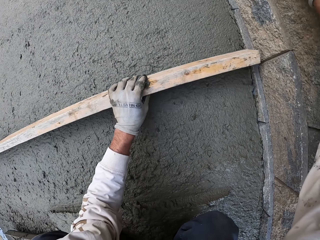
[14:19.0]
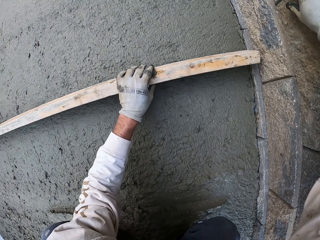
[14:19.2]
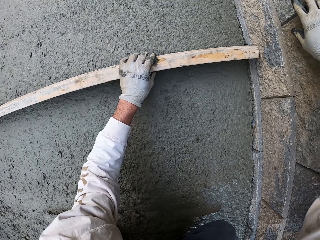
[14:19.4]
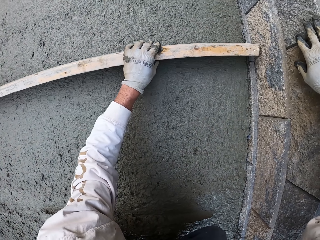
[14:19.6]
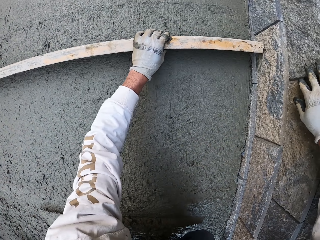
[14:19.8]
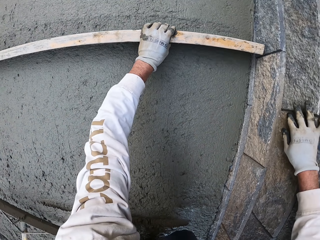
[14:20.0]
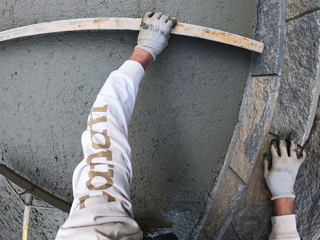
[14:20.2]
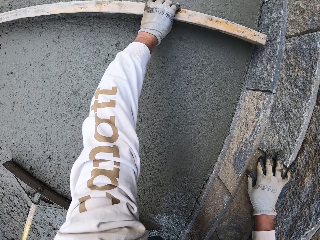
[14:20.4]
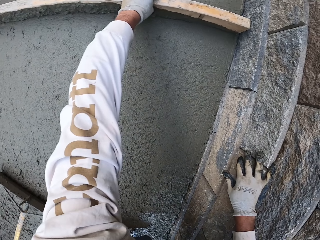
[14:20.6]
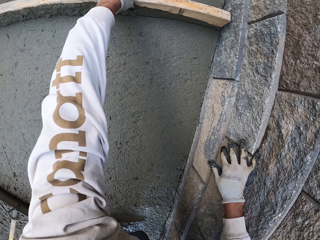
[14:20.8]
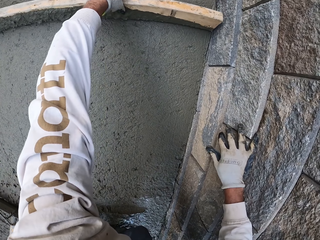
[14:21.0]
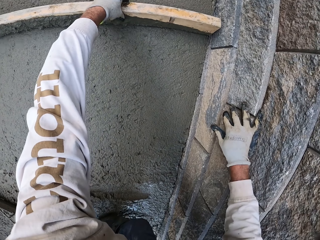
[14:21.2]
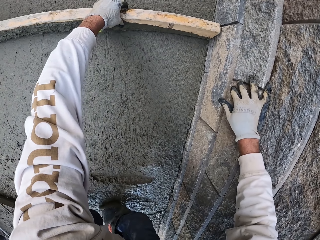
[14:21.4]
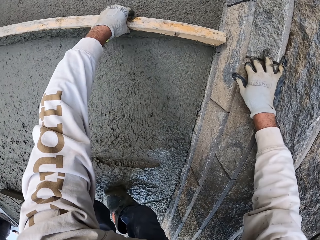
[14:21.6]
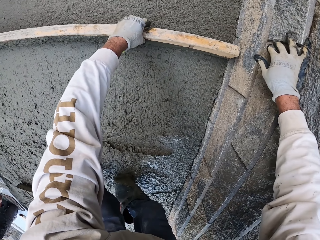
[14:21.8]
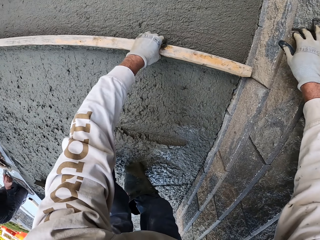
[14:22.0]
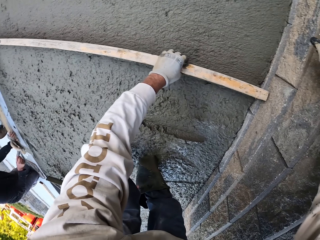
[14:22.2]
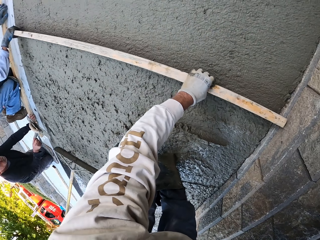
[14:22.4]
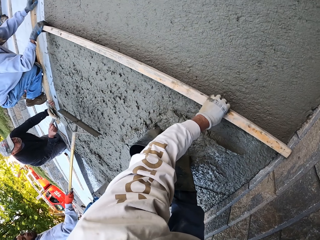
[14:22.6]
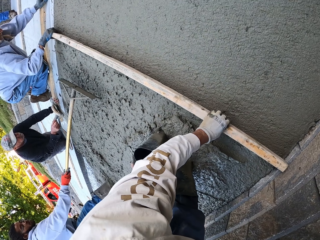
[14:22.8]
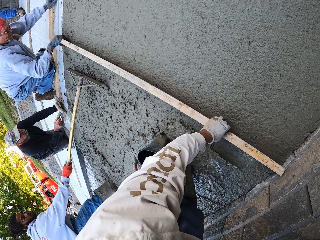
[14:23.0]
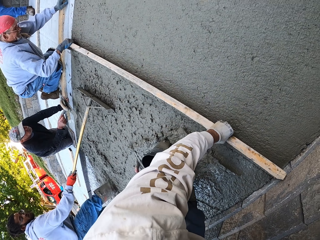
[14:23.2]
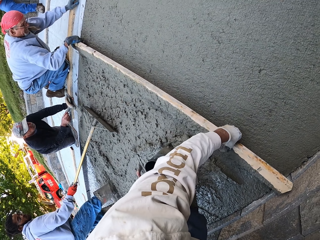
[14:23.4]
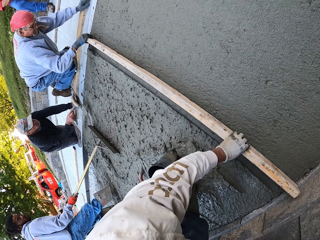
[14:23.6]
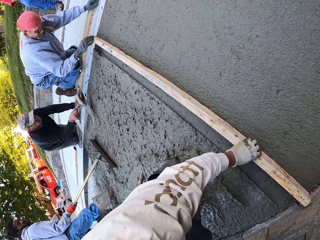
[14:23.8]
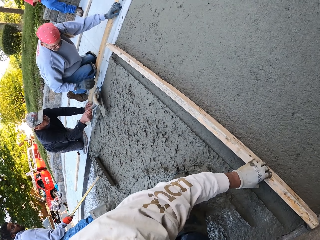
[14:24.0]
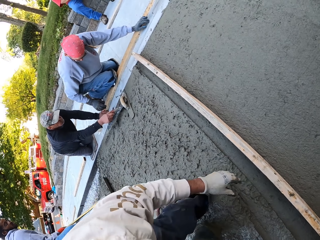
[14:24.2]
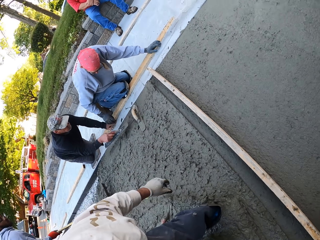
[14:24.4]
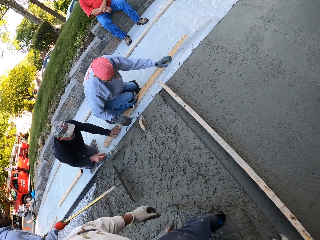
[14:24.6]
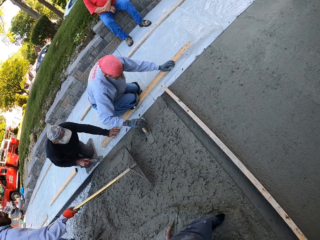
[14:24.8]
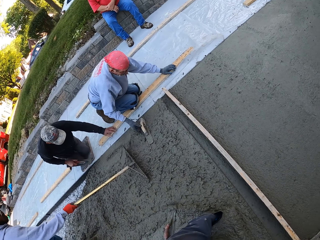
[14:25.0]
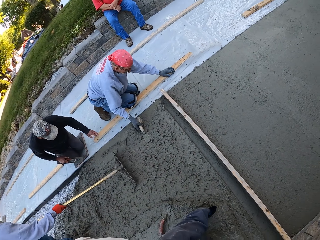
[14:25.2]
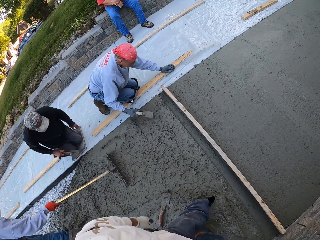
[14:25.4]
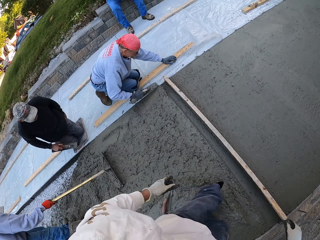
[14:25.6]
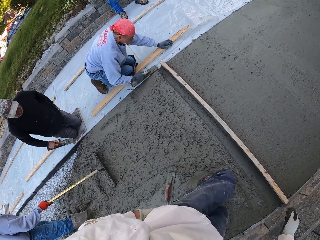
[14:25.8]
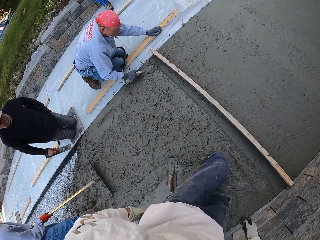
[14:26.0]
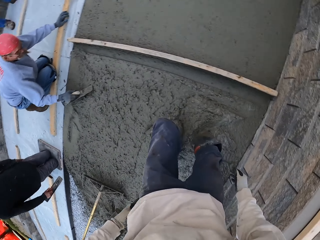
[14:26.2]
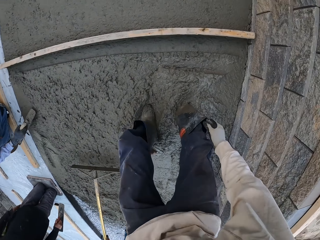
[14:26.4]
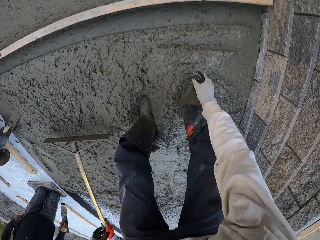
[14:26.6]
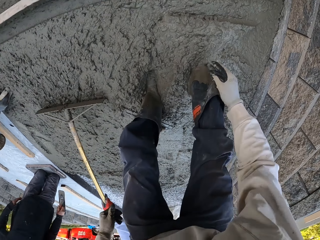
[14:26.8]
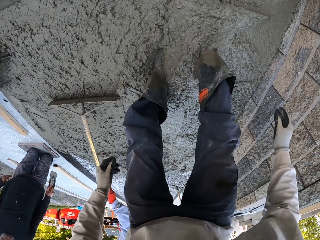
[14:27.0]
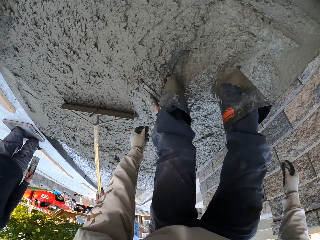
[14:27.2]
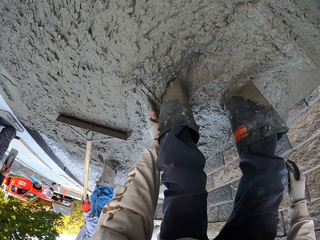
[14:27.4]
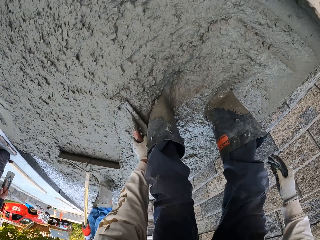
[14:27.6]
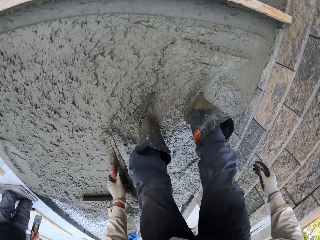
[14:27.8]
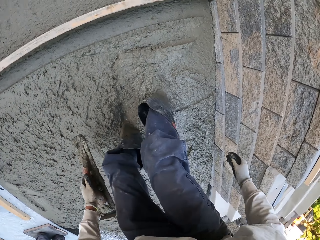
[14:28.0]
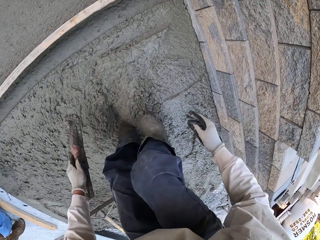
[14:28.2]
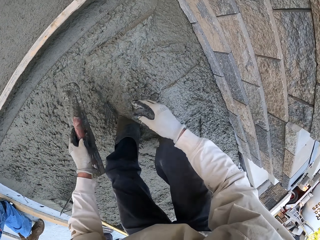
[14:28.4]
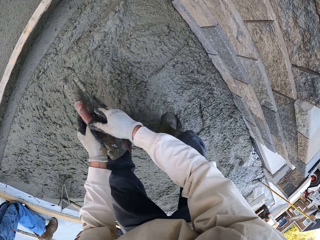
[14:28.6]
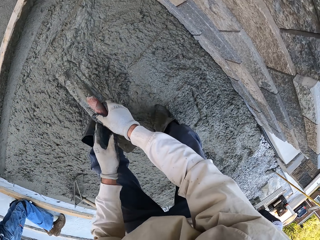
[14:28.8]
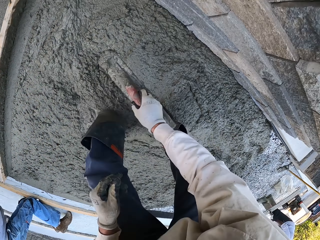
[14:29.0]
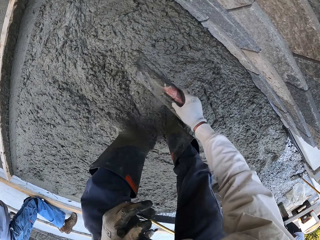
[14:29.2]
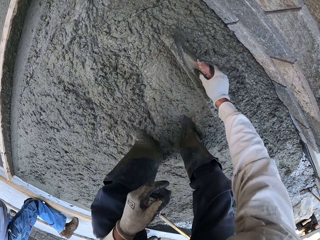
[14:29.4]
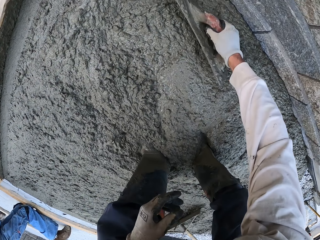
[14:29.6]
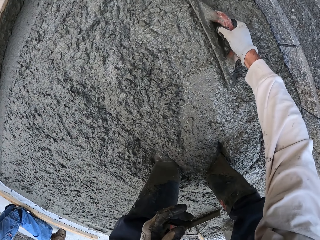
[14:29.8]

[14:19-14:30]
The camera wearer flattens the floor. A man flattens the floor. The camera wearer flattens the floor. Another man flattens the floor. A third man flattens the floor. The first man flattens the floor. The camera wearer looks around. The second man puts the wood down. The first man flattens the floor. He flattens the floor again. The camera wearer puts the wood down. The second man picks up the midget trowel. The first man flattens the floor. The second man scoops the concrete. The camera wearer looks around. Three men align the concrete. The first man flattens the floor. The camera wearer picks up the midget trowel.

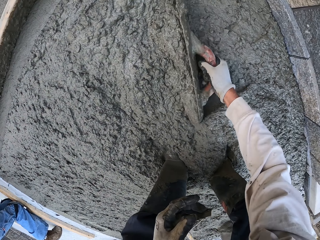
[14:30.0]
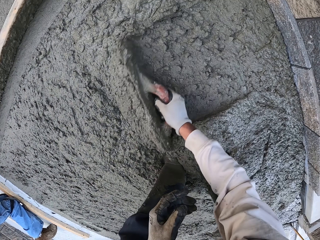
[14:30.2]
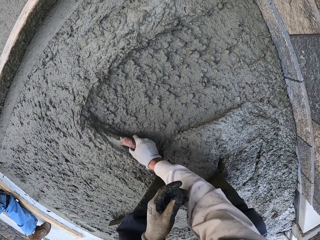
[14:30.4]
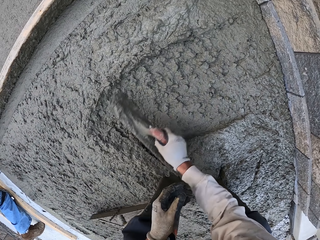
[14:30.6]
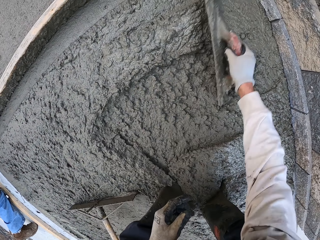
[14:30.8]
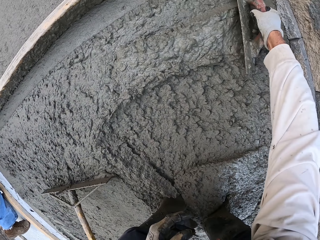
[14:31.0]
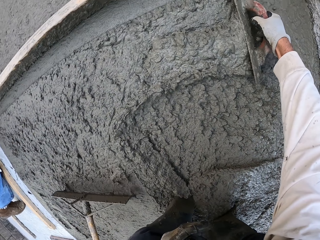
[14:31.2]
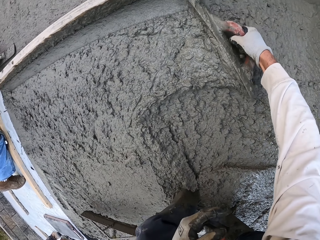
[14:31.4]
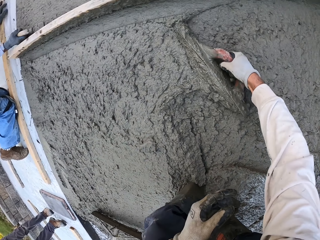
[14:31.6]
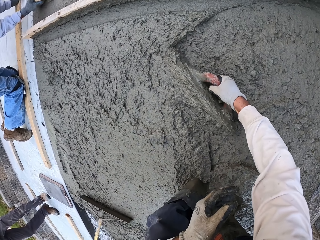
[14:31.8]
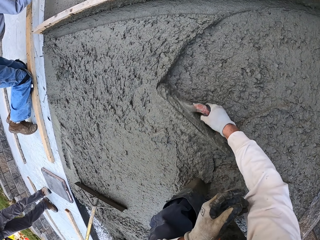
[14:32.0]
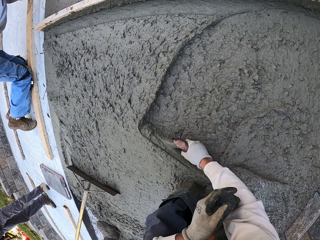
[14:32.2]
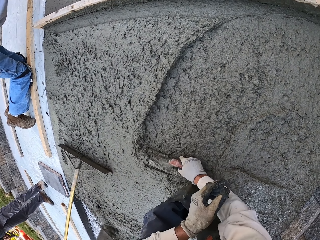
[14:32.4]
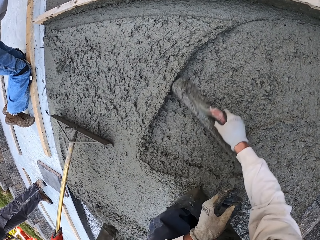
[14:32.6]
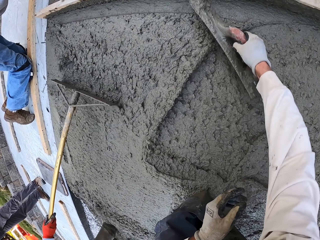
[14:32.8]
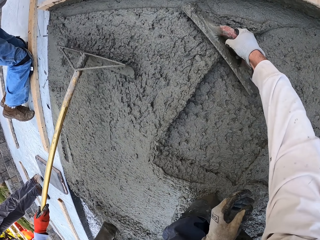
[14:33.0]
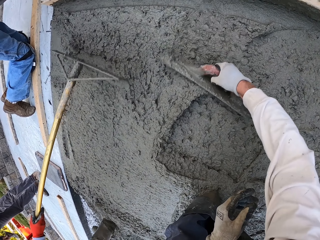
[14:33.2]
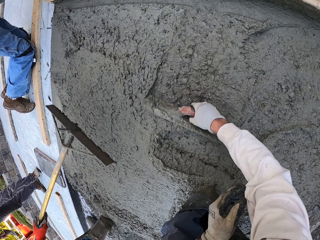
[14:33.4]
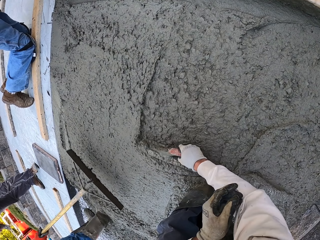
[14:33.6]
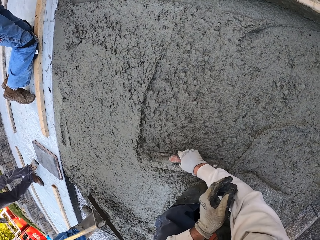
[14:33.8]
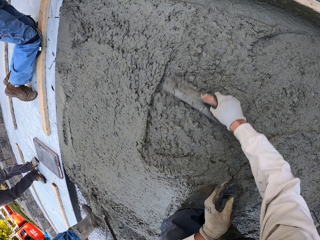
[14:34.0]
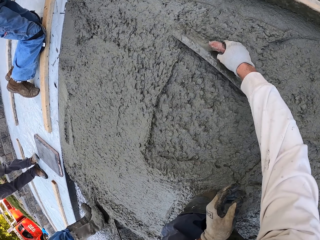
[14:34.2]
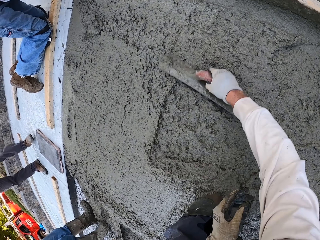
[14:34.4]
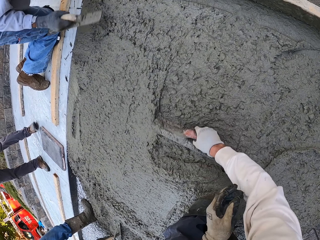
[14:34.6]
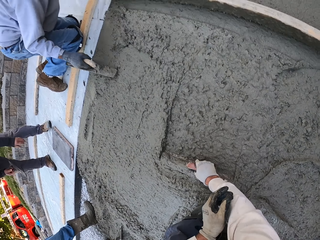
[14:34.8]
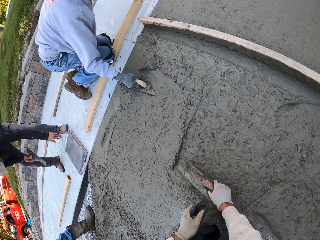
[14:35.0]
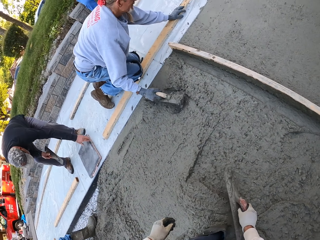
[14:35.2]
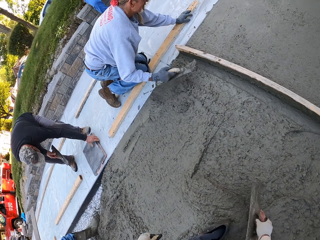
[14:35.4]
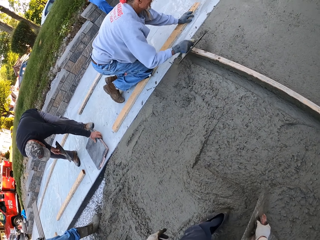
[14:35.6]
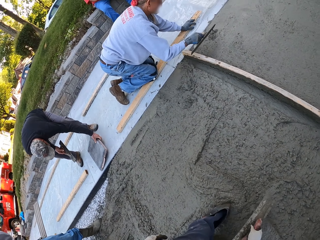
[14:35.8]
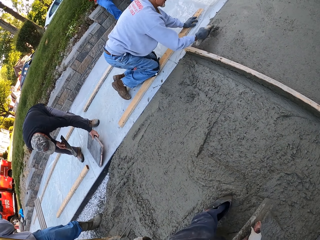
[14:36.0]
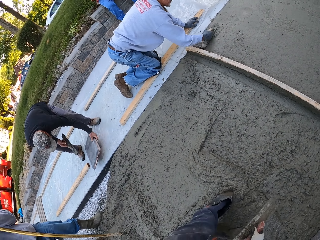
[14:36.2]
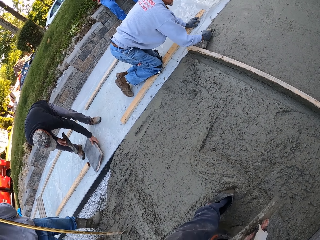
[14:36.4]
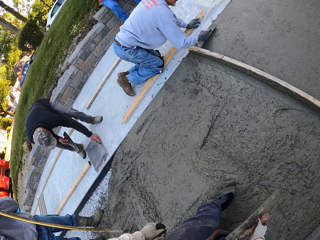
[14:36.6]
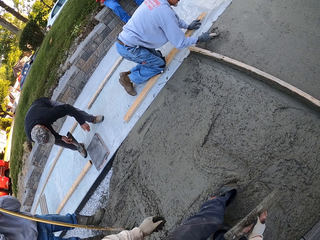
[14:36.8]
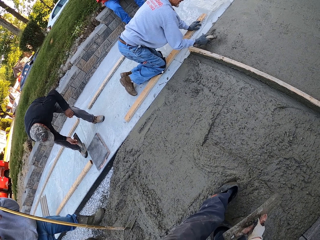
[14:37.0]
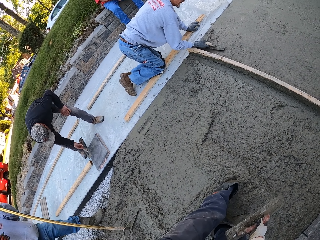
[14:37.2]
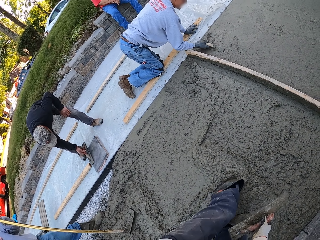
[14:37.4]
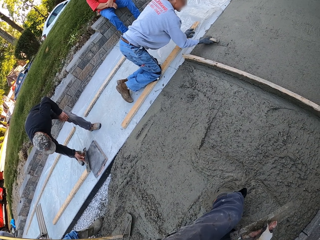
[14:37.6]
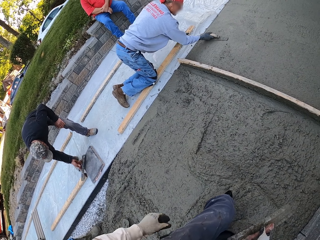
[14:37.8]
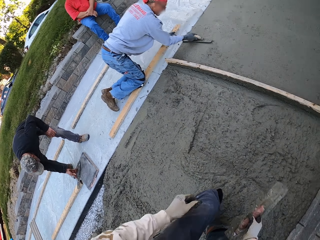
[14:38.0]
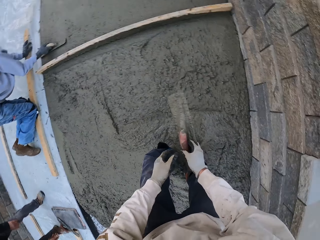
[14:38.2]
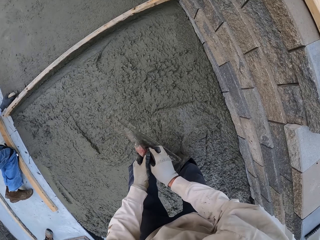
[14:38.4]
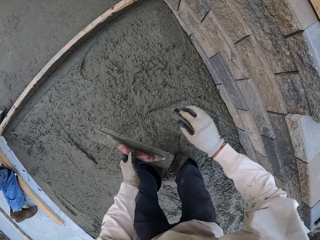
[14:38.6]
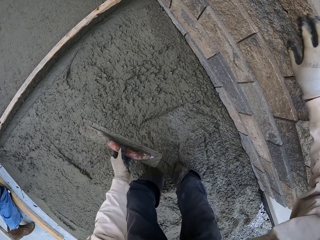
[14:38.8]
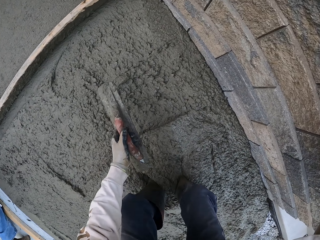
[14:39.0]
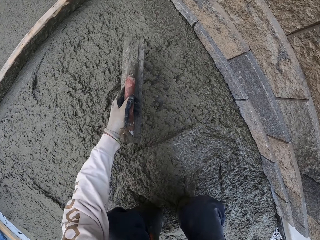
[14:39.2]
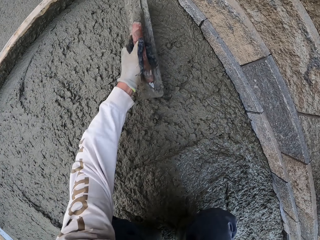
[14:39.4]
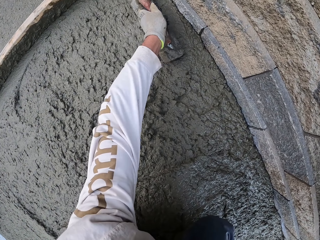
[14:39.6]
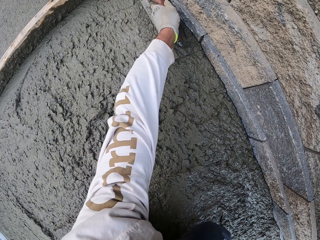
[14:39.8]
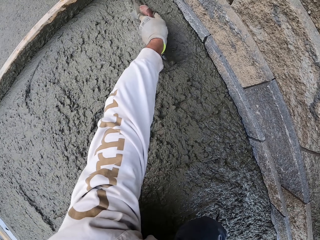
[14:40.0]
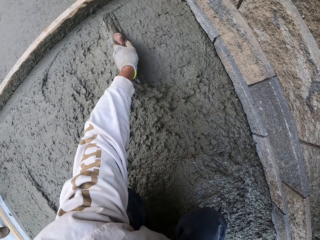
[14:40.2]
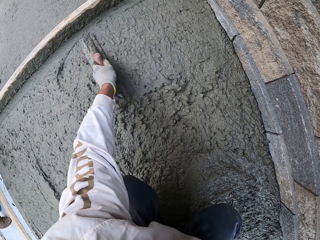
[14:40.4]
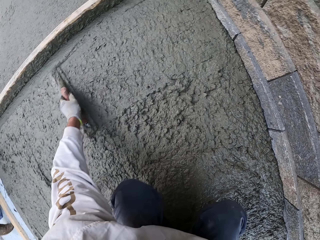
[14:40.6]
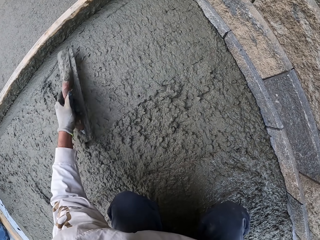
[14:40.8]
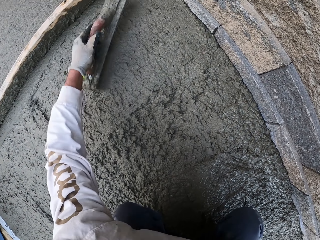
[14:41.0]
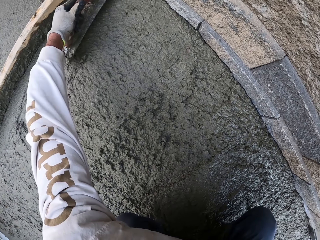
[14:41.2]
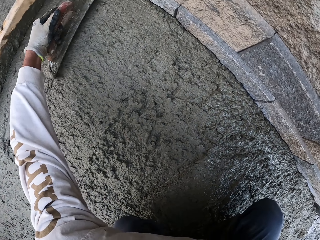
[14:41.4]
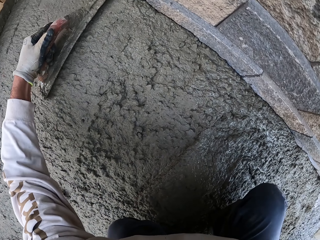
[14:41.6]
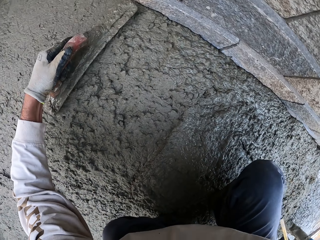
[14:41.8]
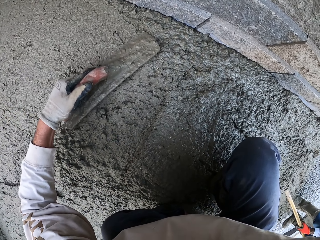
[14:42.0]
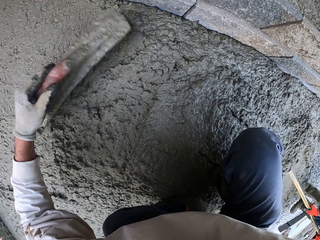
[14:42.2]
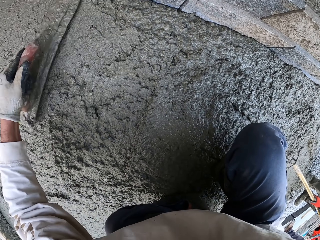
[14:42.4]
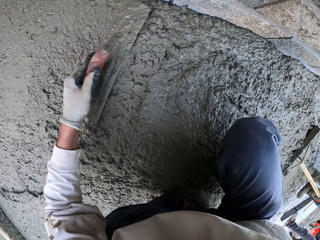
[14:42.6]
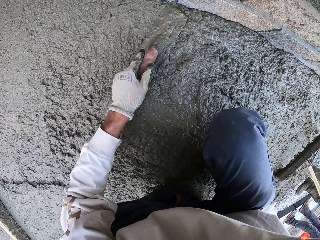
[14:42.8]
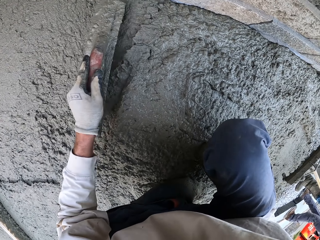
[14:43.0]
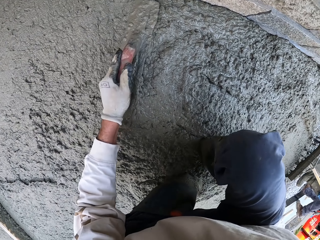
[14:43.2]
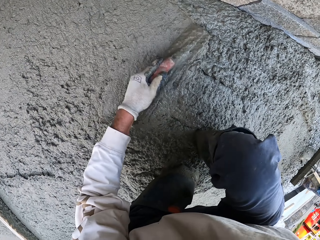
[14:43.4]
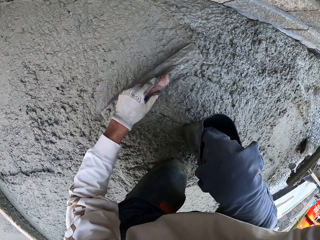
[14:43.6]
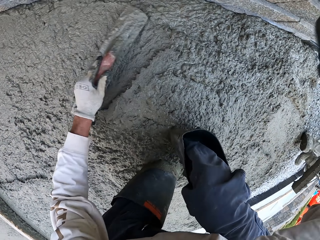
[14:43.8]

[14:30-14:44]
The camera wearer flattens the floor. They flatten the floor again. A man flattens the floor. Another man flattens the floor. The camera wearer aligns the concrete using a float tool. They look around. A third man moves a wood. The first man flattens the floor. The third man puts the midget trowel down. The camera wearer looks around. They flatten the floor.
